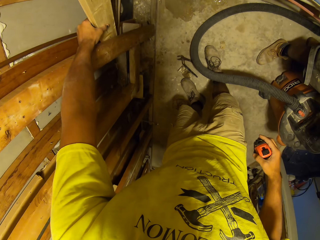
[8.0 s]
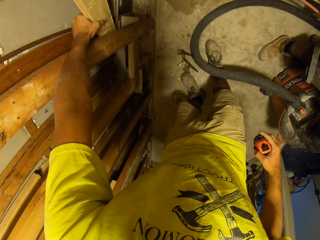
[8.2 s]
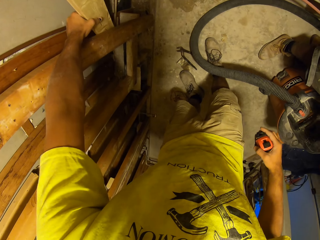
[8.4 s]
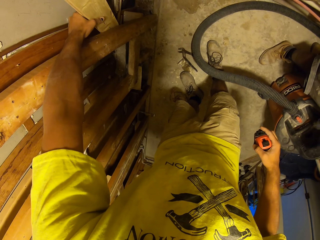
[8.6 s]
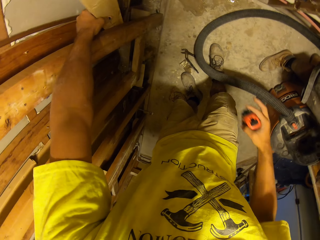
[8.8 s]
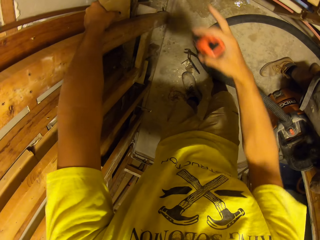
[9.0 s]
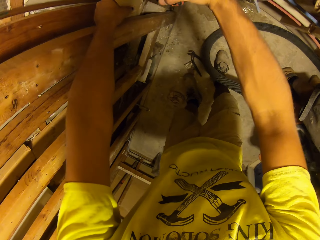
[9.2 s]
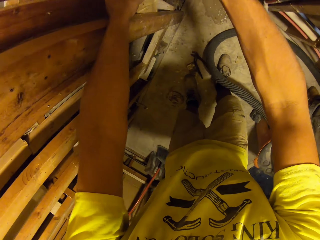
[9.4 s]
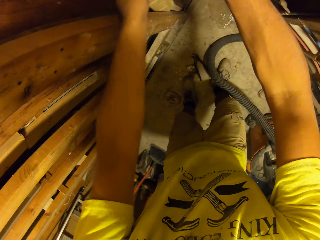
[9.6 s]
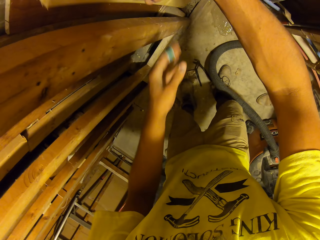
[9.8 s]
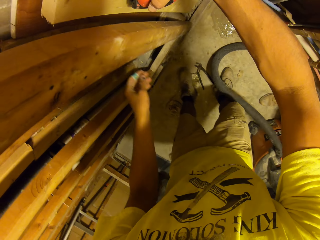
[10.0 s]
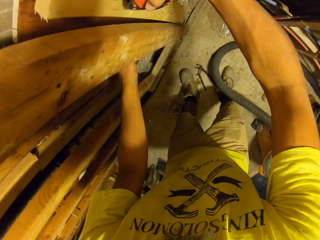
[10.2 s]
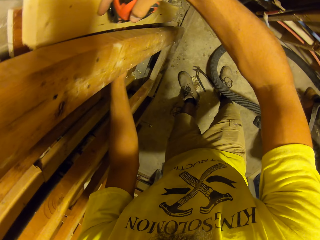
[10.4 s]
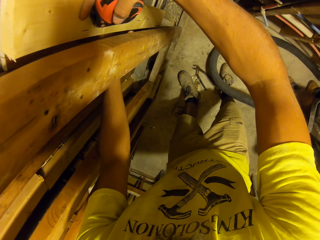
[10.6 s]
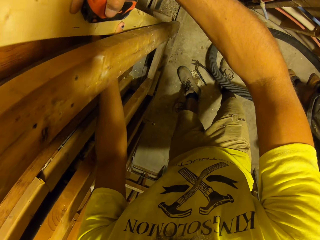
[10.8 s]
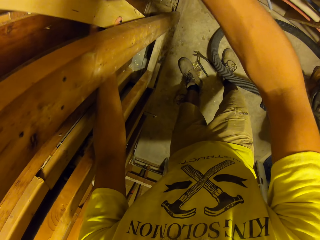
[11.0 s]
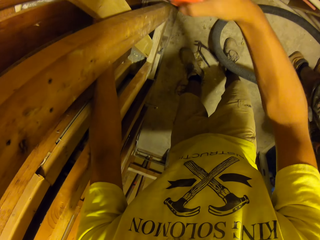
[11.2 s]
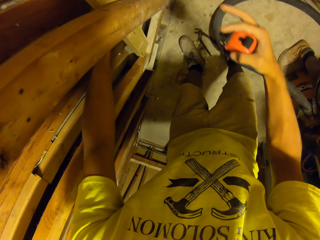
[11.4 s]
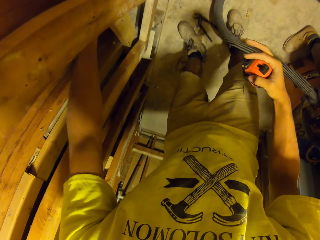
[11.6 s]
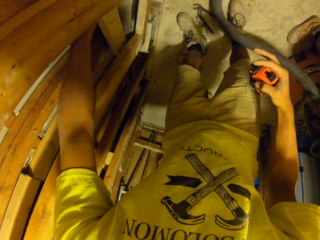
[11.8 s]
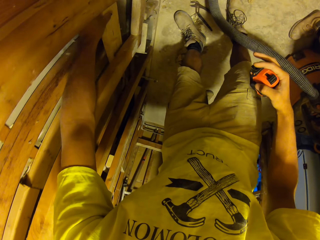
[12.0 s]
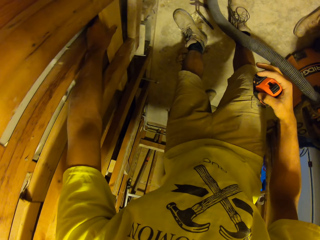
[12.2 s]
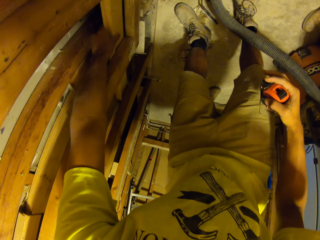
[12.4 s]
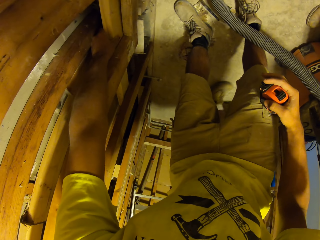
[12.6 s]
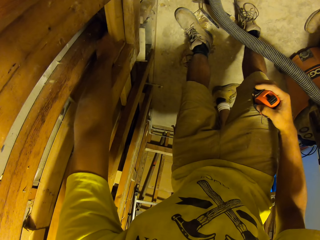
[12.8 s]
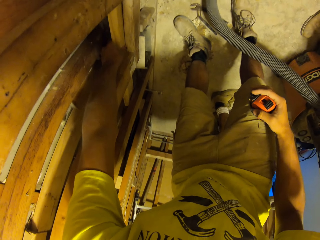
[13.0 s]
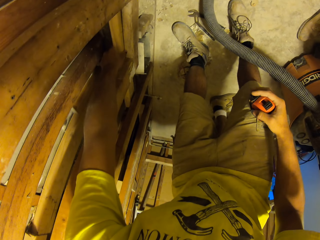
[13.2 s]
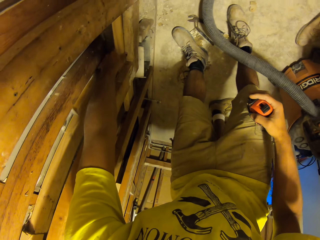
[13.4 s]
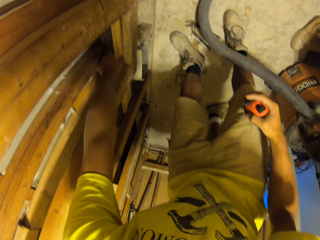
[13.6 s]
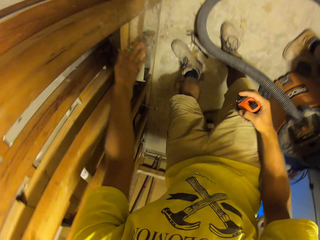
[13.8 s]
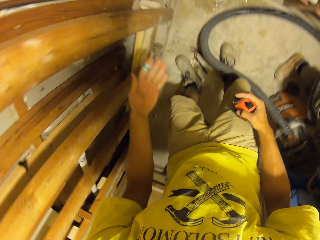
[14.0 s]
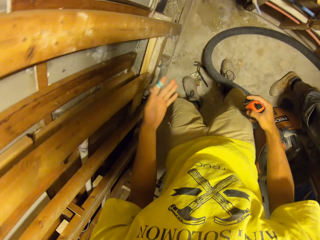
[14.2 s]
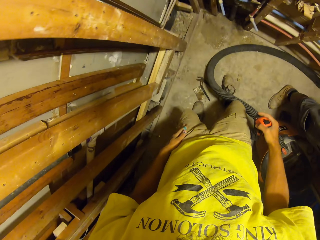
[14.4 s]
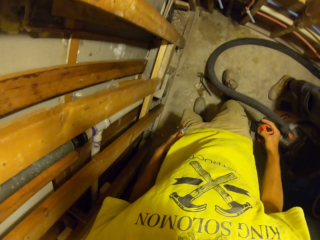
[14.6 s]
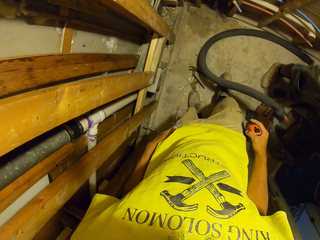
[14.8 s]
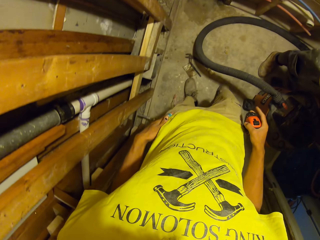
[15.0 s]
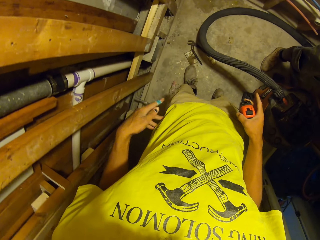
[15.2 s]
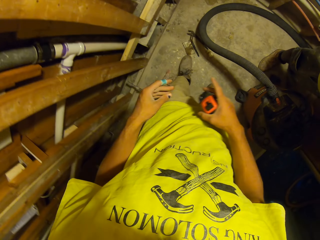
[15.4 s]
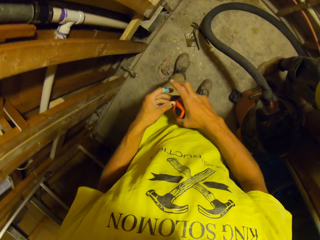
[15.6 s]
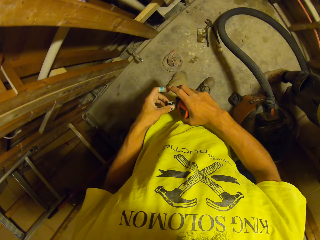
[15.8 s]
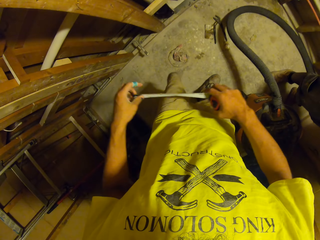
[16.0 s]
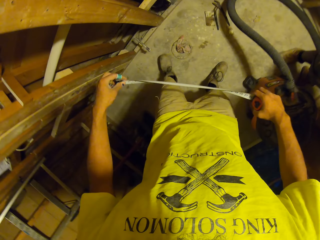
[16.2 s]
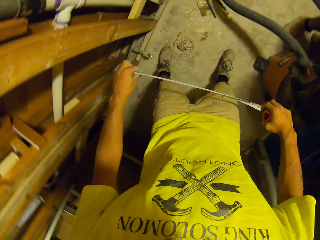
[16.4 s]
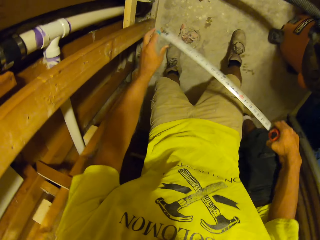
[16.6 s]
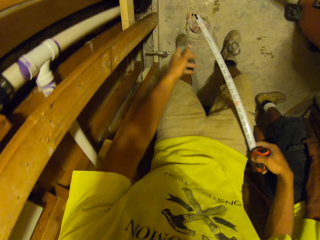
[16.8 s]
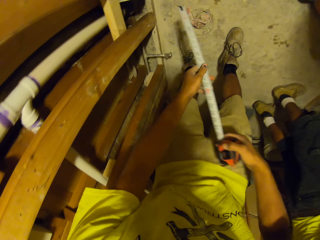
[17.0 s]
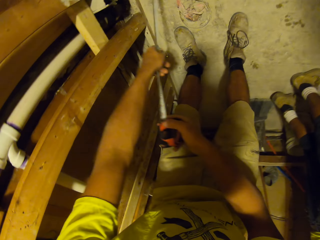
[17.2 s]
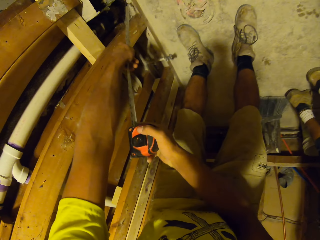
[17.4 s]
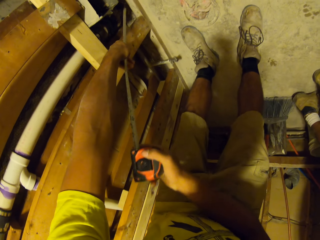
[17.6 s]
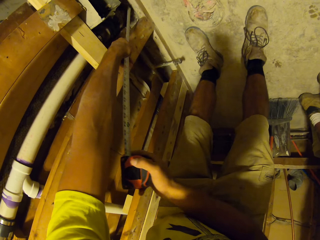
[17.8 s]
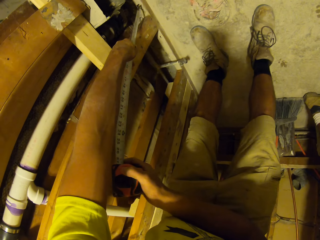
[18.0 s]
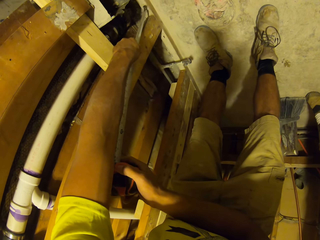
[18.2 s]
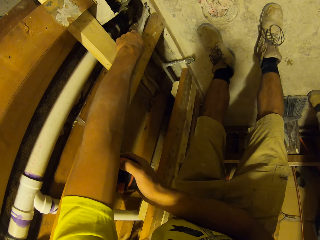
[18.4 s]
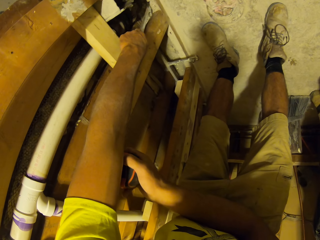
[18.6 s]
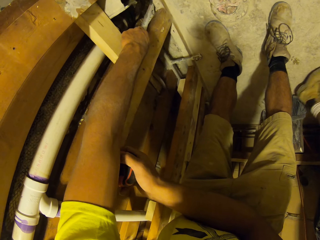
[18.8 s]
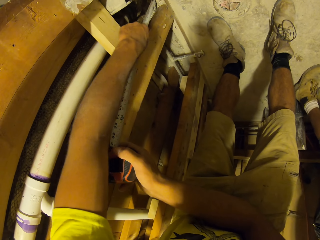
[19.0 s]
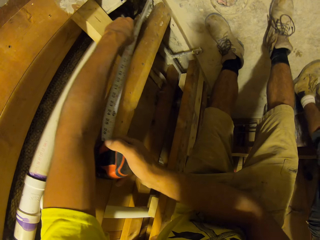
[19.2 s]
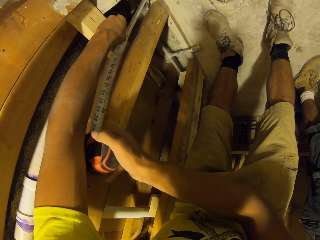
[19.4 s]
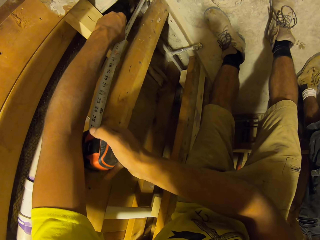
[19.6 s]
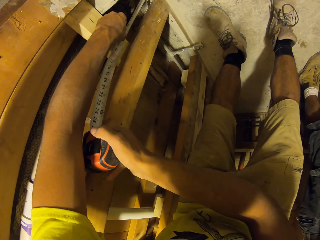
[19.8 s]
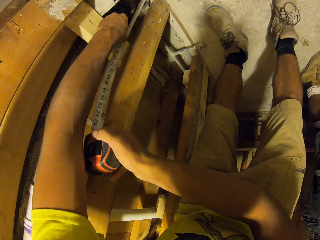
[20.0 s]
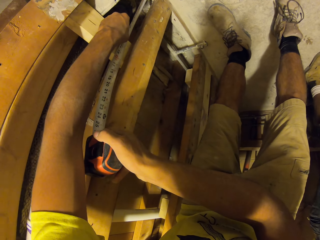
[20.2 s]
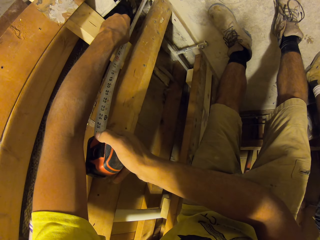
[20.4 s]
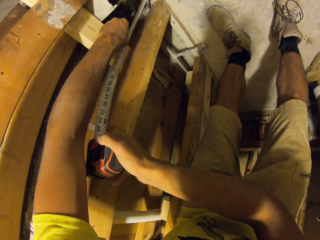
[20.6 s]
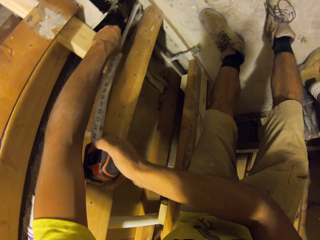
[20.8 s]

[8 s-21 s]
The camera wearer fixes the wood in between the other woods. They touch the wood, touch the tape measure or measuring tape, and open the tape measure. They take measurements with the measuring tape.

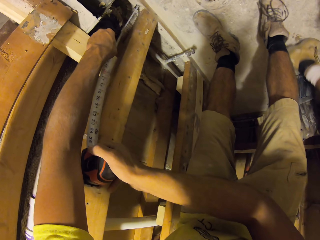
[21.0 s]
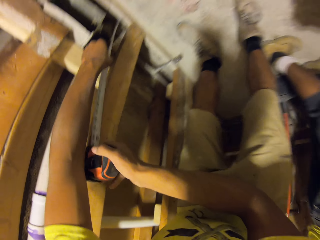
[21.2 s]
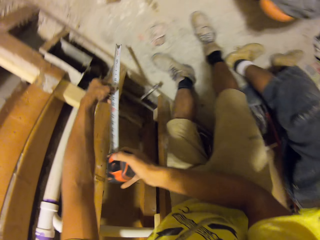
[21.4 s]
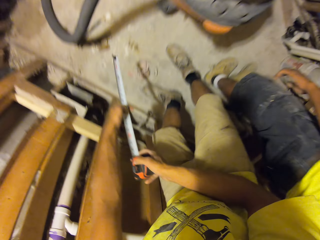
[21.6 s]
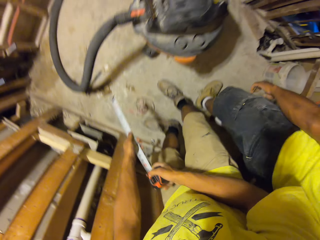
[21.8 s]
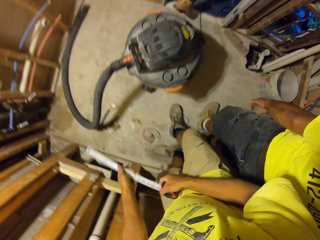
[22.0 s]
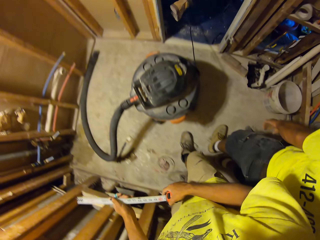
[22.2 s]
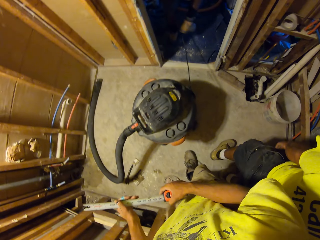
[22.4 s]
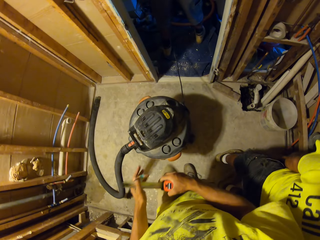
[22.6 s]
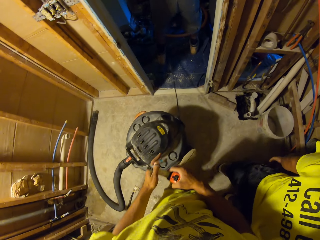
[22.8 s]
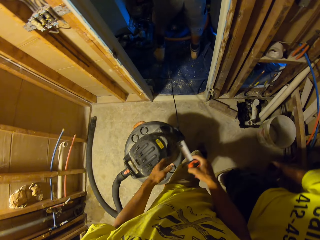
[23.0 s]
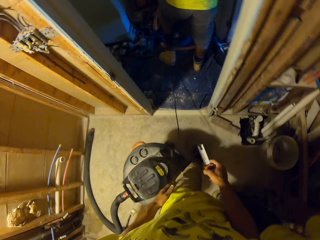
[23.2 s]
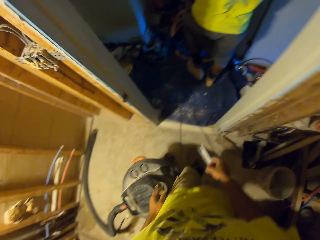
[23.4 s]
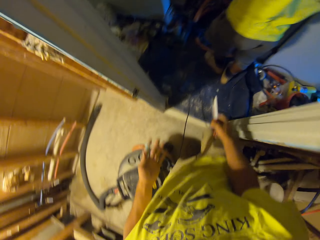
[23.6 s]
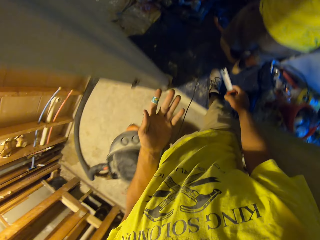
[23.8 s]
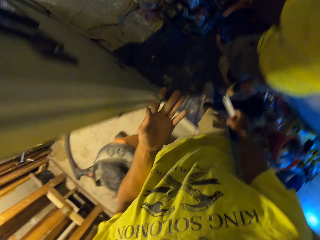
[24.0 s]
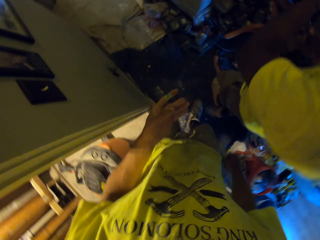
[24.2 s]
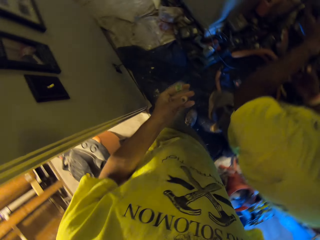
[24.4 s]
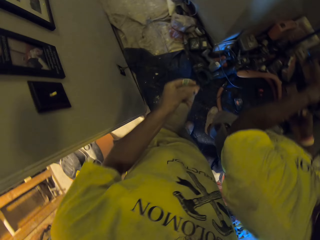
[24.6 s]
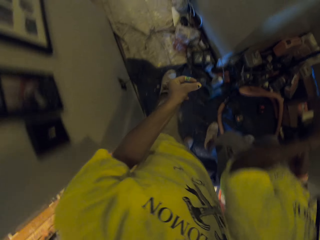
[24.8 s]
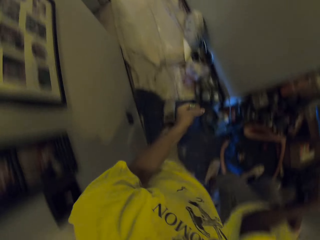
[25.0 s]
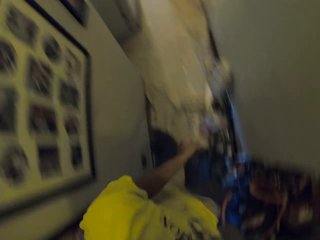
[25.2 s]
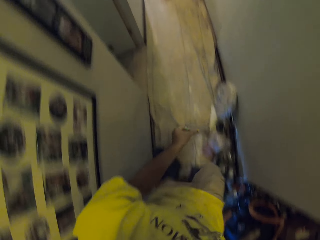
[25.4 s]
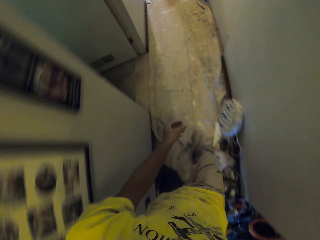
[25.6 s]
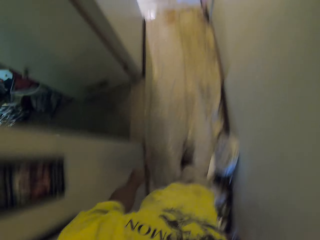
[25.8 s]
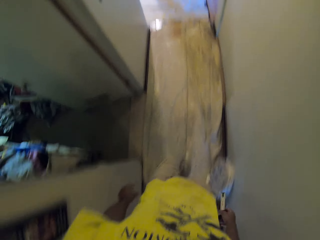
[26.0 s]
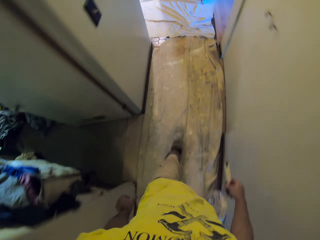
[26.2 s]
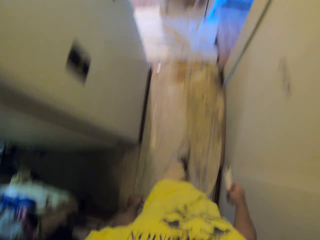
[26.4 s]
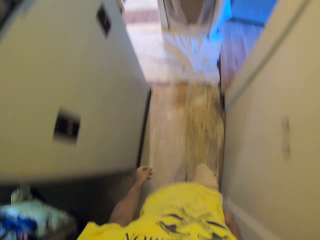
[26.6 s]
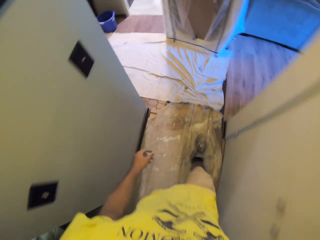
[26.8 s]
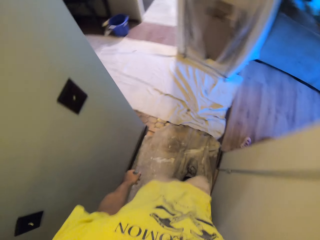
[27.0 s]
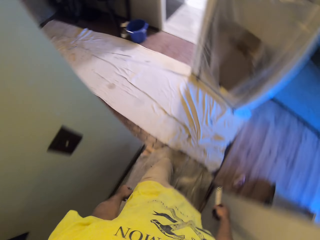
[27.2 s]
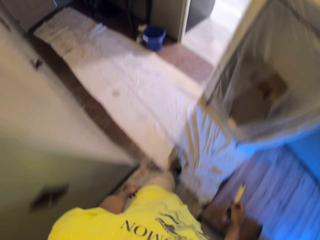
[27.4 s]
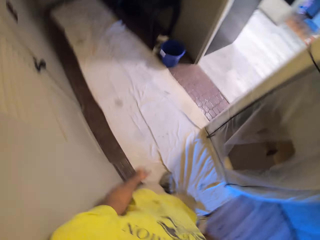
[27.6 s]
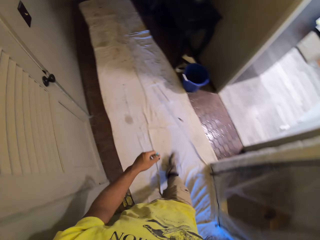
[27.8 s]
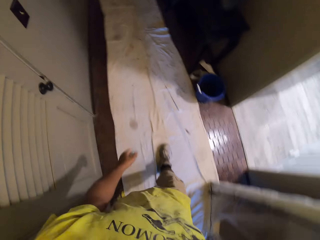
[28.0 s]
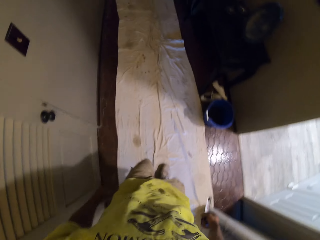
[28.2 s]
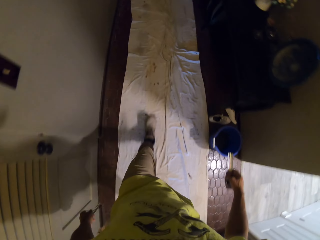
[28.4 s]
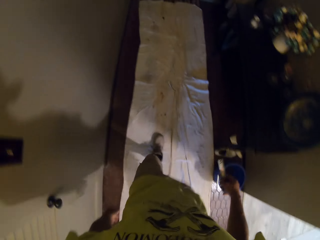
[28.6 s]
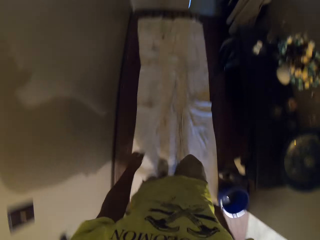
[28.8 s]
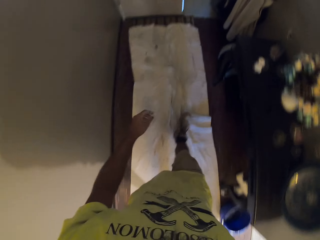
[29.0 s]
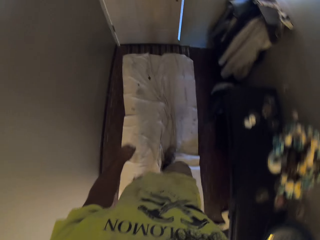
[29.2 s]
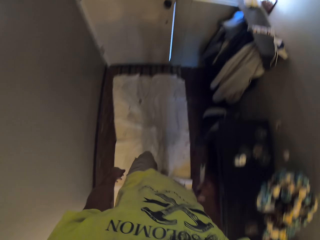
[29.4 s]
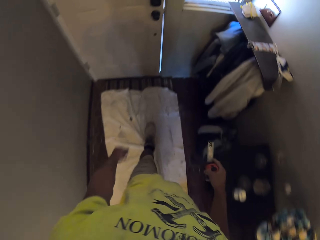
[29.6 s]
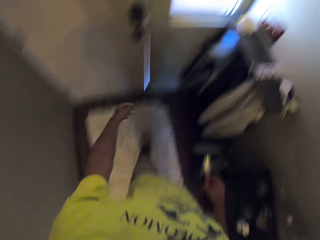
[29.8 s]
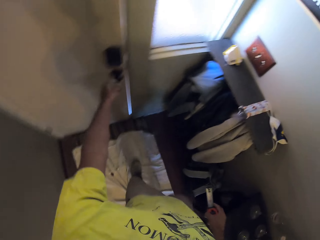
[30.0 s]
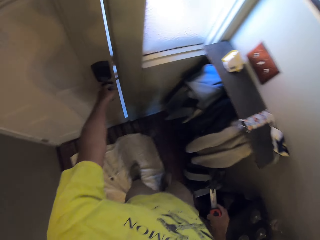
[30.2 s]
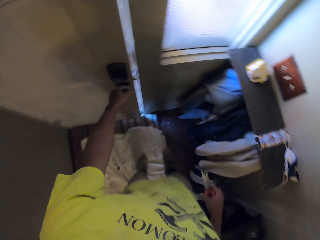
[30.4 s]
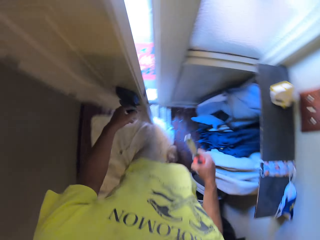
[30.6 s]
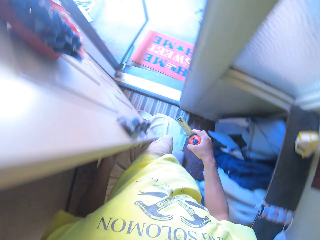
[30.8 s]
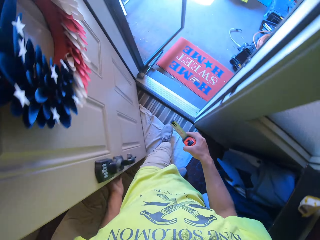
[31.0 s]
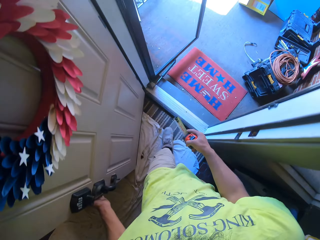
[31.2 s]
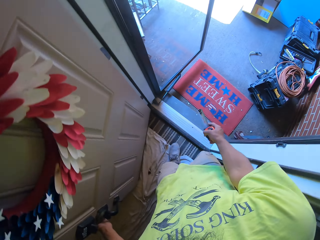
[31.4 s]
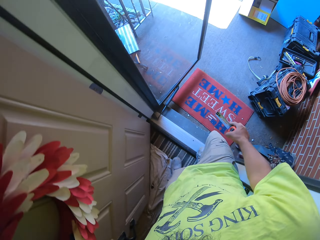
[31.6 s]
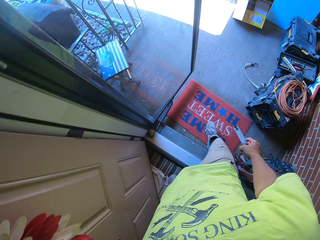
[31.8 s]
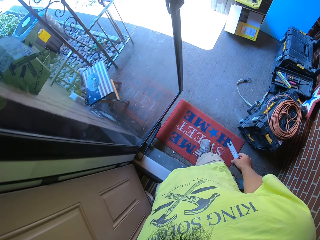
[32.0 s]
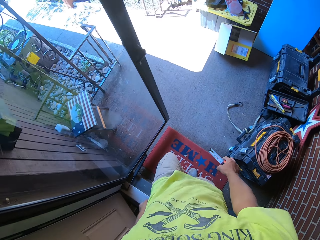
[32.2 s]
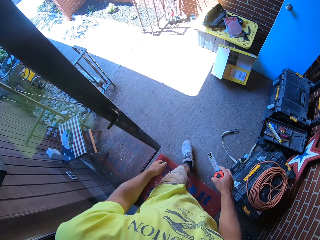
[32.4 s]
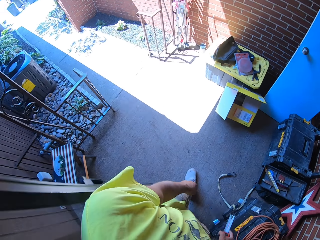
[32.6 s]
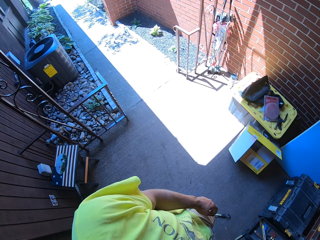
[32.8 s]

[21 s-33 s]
The camera wearer closes the tape measure. They walk towards the door and open the door.
